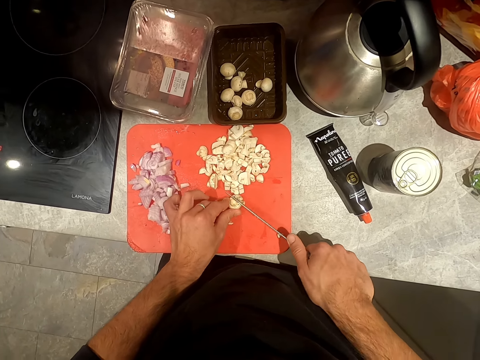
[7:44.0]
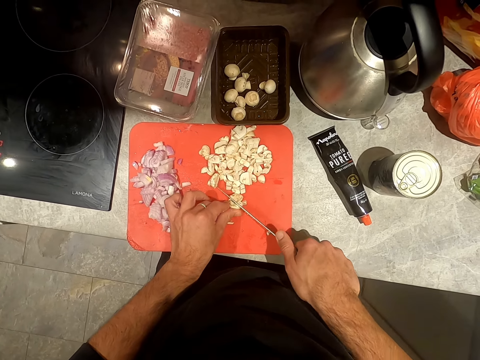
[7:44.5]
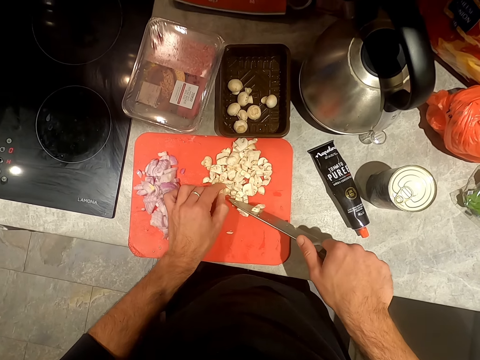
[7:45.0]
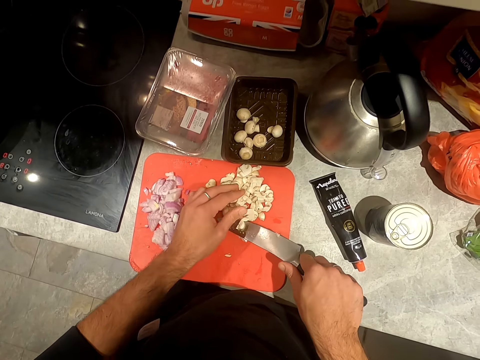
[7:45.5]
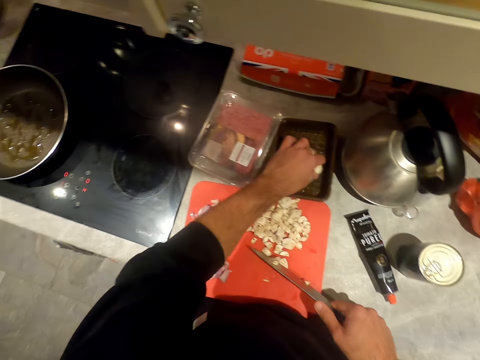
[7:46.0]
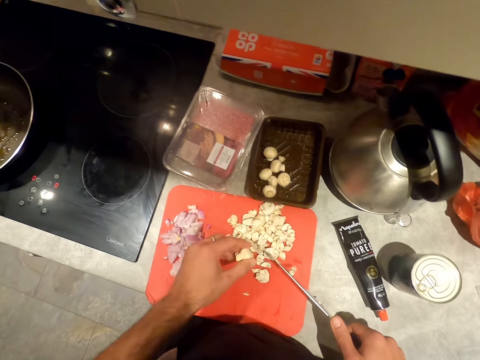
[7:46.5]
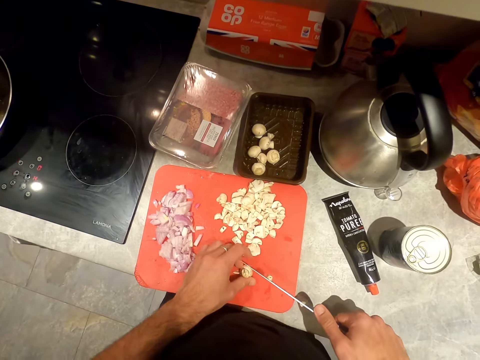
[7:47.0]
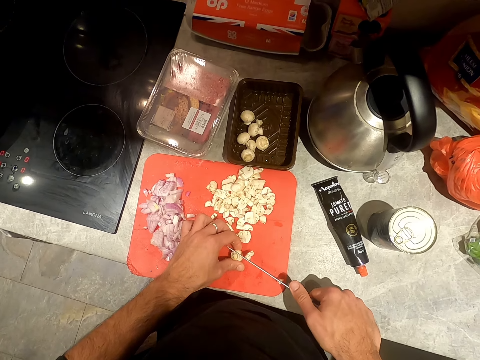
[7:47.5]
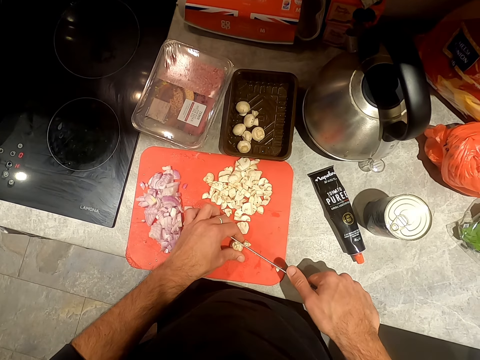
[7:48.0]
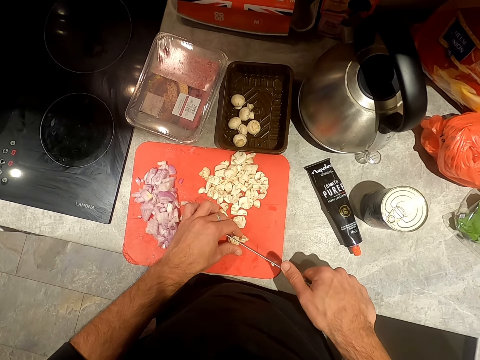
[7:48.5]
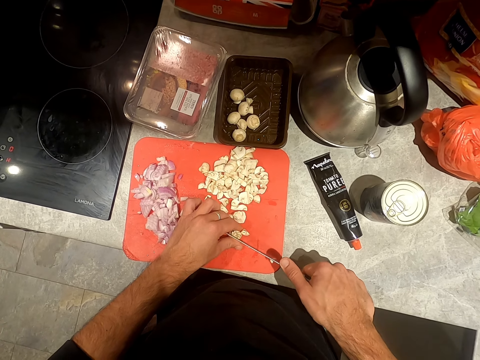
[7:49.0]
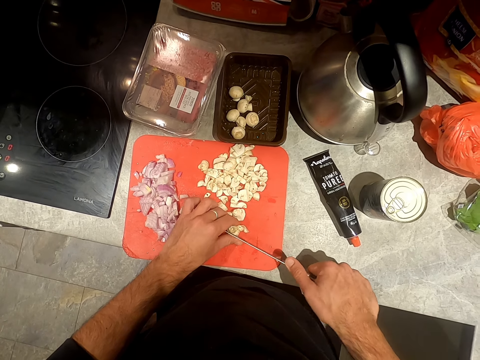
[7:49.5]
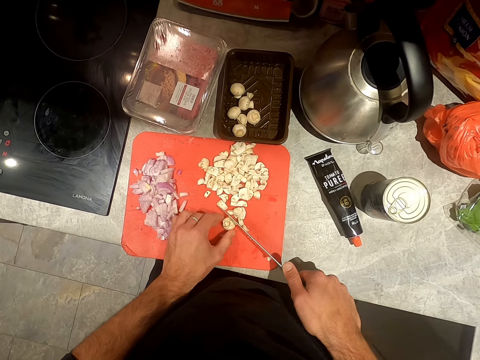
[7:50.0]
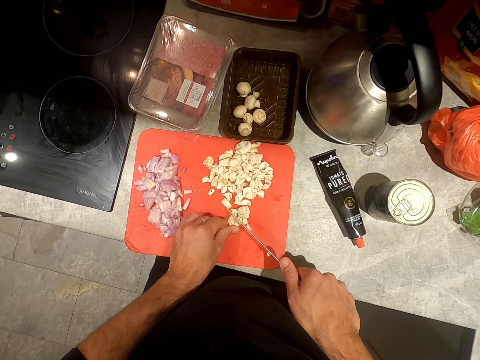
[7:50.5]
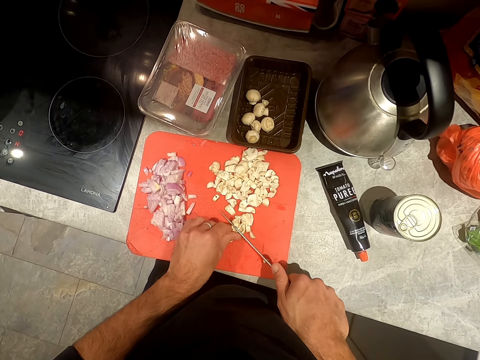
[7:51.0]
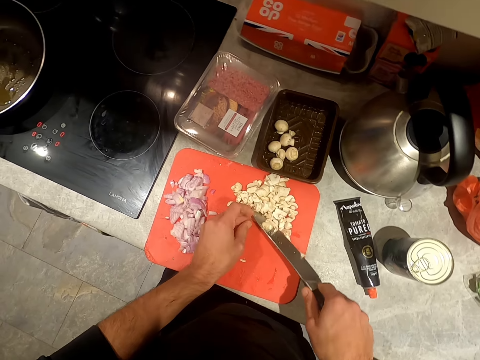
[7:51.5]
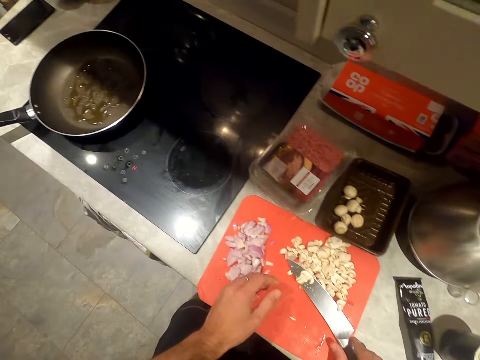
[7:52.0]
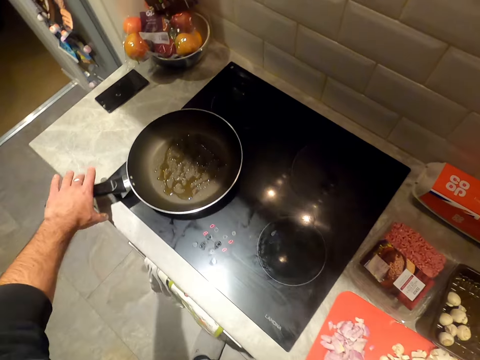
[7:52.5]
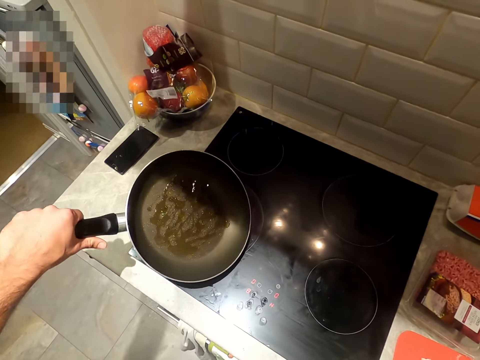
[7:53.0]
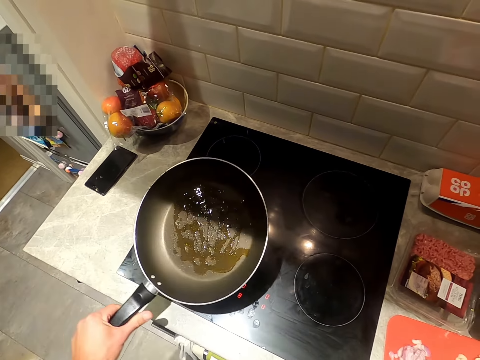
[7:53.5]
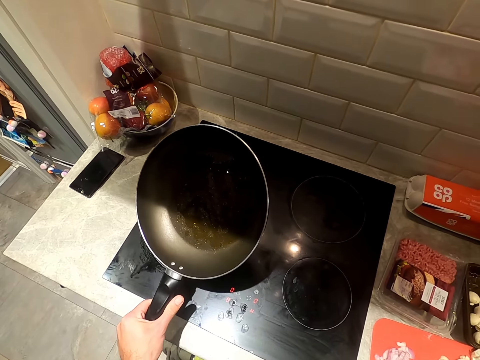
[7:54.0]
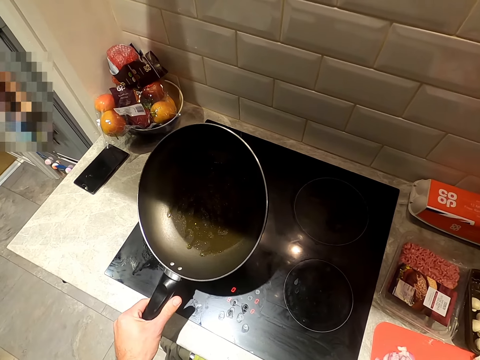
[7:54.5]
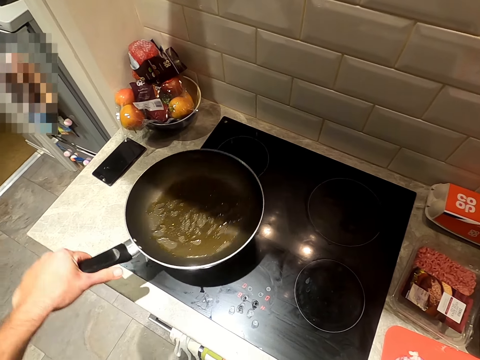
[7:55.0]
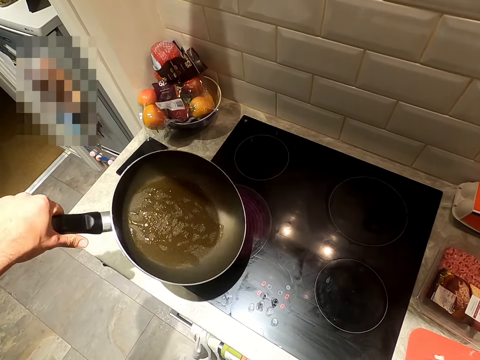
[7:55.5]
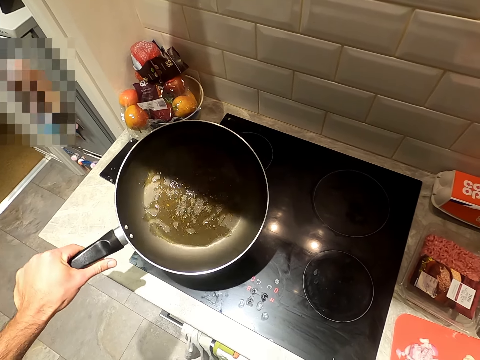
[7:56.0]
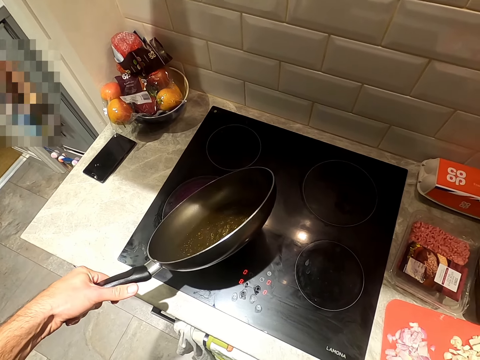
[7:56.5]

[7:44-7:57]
The camera wearer chops something. They pick up an object and place the object on the chopping board. They cut something. They chop something. They place the knife on the chopping board. They lift up the frying pan. They spread the oil in the pan.

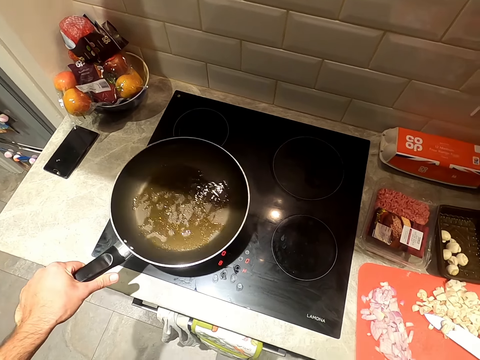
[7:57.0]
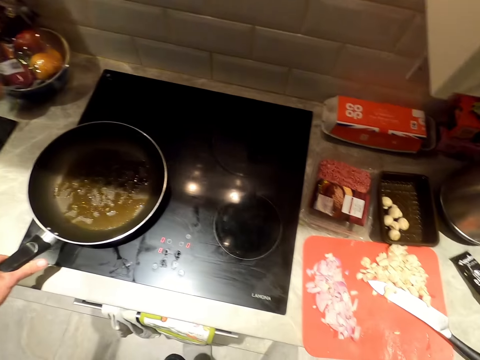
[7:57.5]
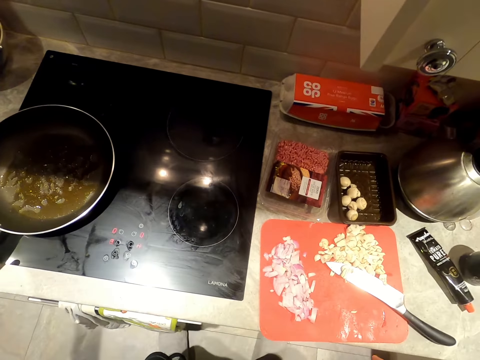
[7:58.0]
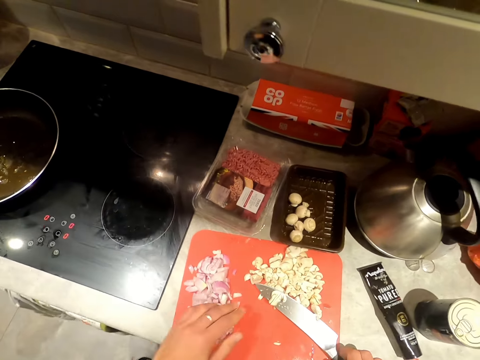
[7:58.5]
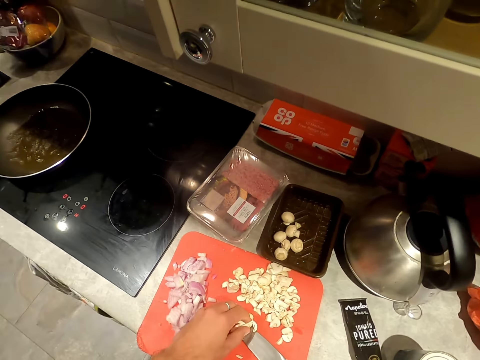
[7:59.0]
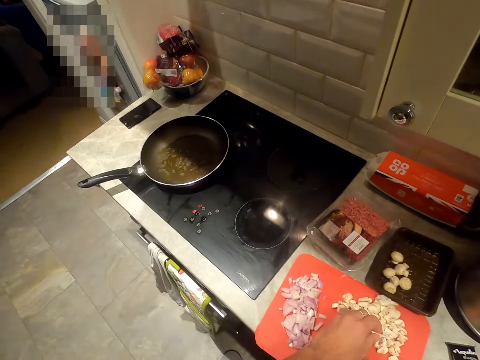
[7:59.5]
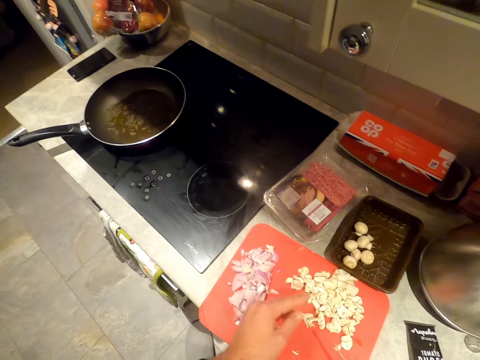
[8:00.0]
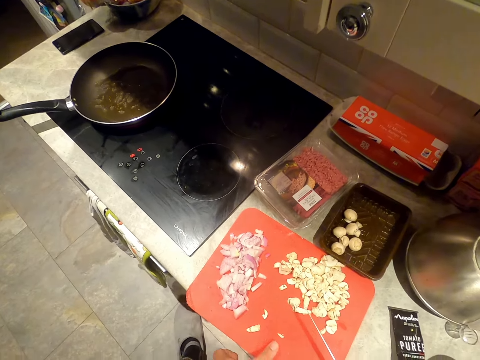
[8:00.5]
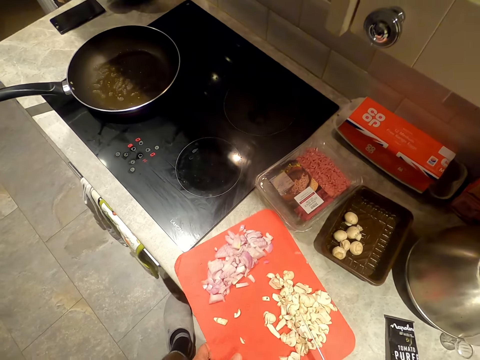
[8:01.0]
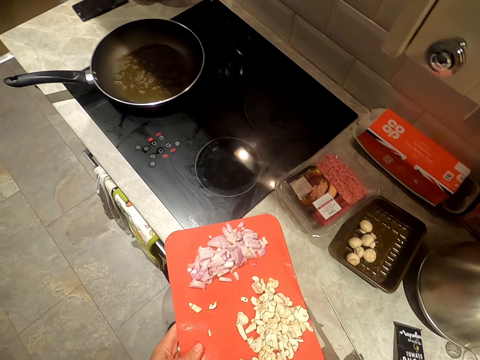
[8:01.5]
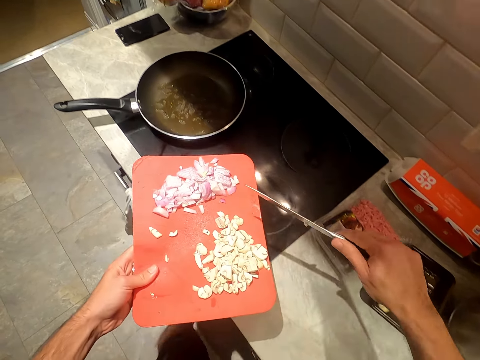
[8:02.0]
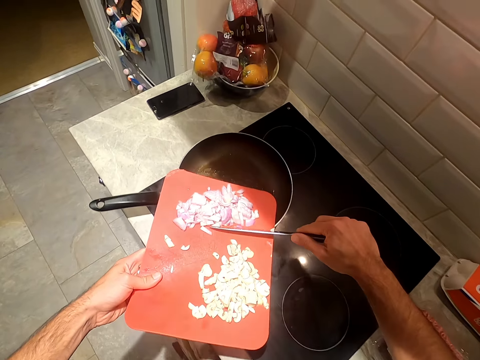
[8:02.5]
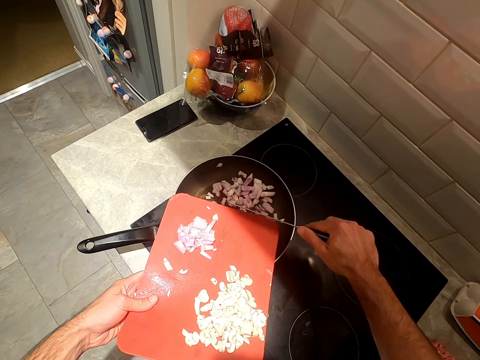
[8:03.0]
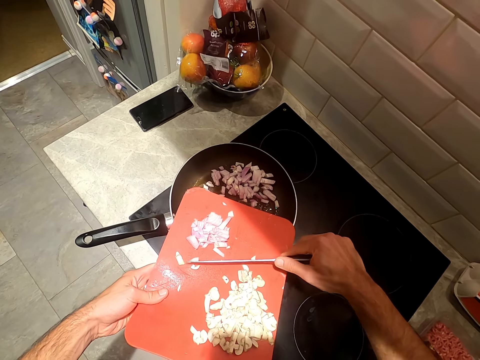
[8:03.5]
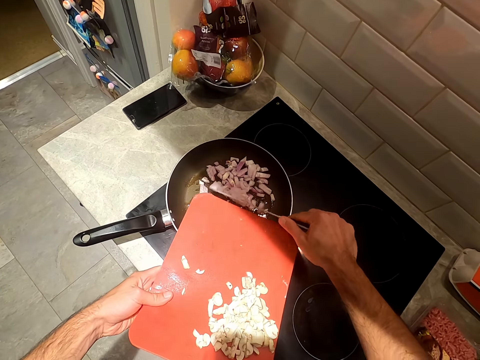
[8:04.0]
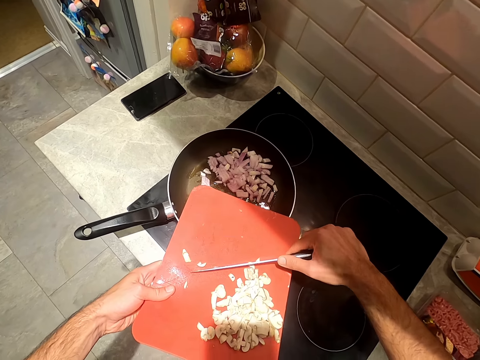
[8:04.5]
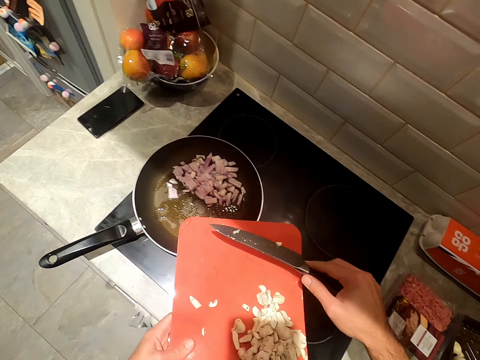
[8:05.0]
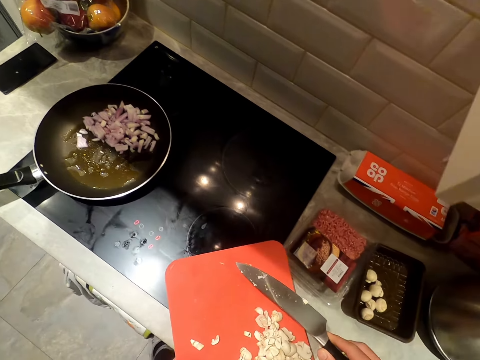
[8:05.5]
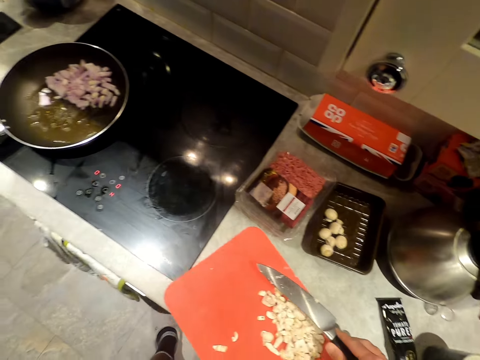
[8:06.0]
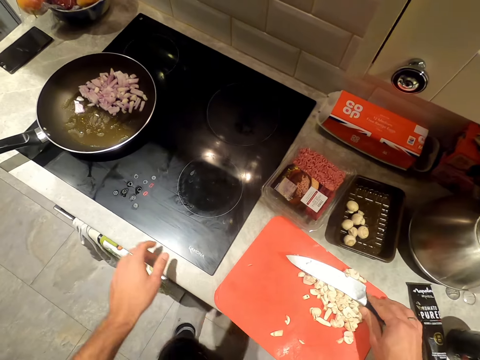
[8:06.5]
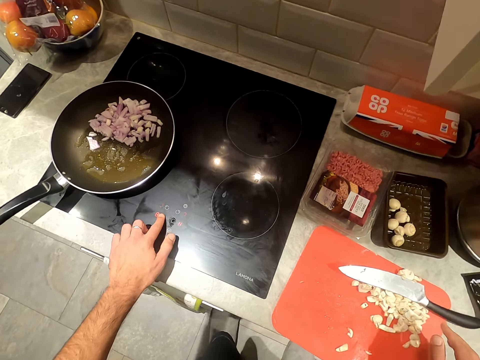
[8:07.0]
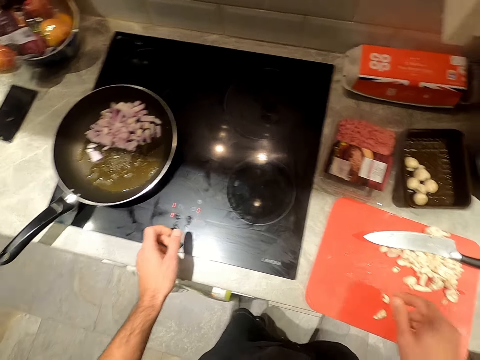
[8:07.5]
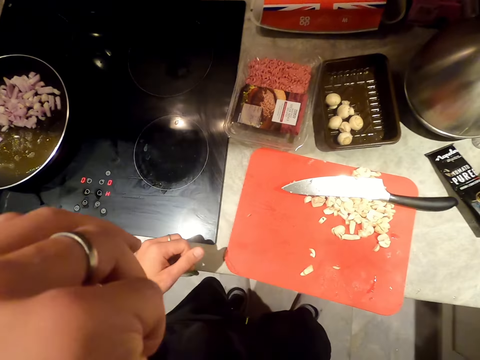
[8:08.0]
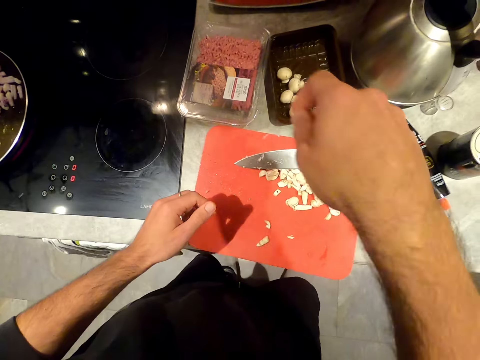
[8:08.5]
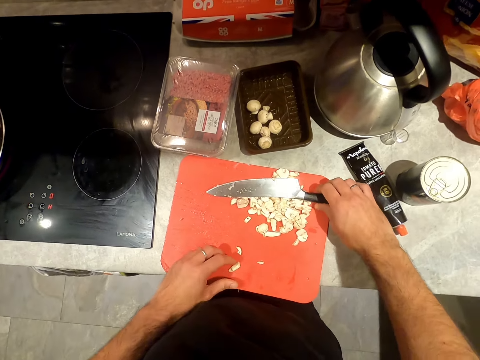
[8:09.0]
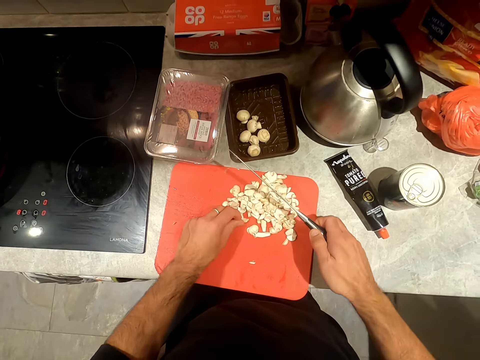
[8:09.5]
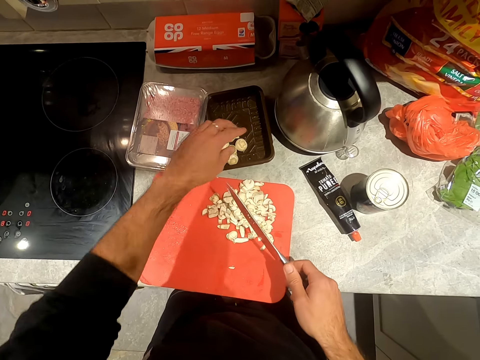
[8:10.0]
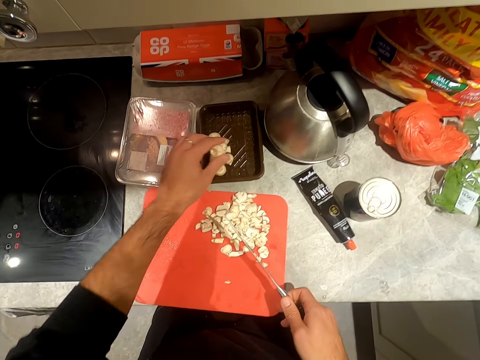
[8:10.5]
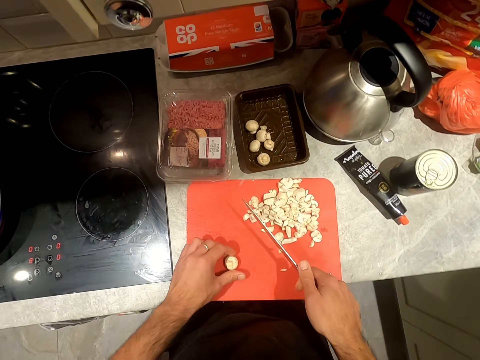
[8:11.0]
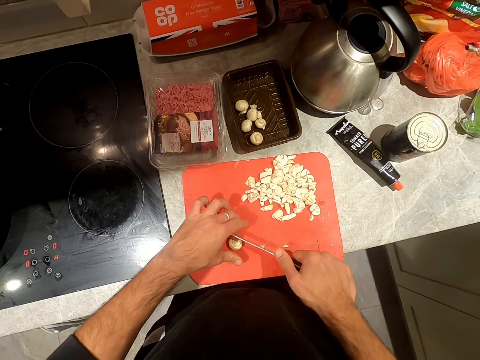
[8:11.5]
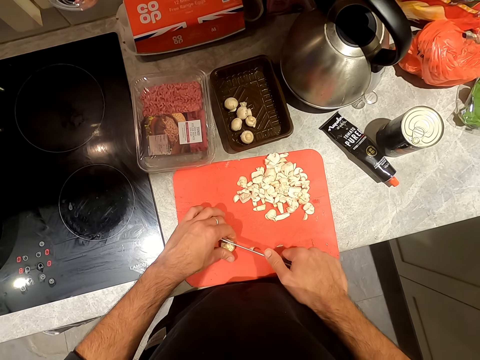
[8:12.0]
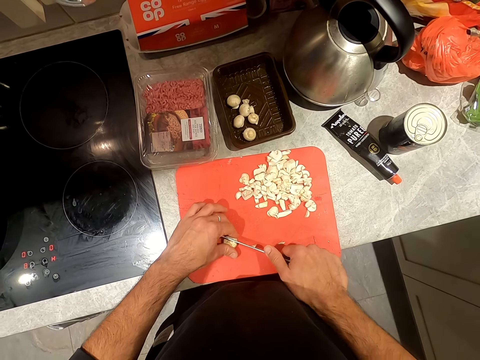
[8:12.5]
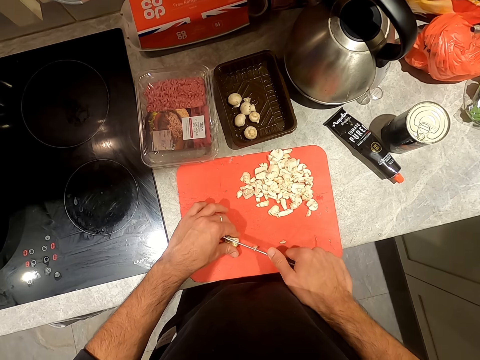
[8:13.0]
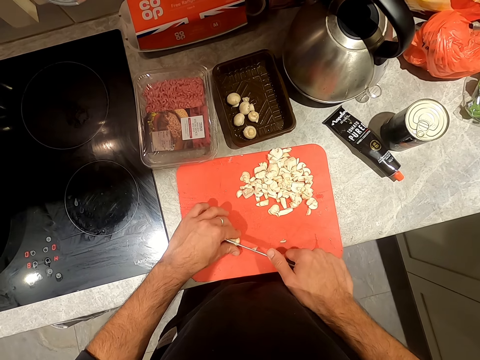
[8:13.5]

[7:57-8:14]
The camera wearer places the frying pan on the cooker coil. They pick up the knife. They pick up the chopping board. They put the onions in the frying pan. They press the gas cooker button. They pick up the knife. They pick up an object and place the object on the chopping board. They chop the mushroom in the chopping board.
